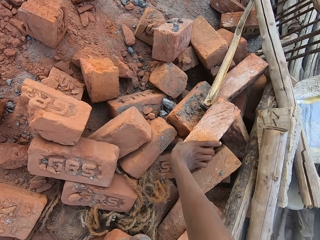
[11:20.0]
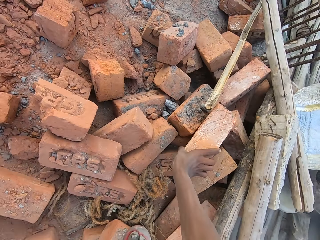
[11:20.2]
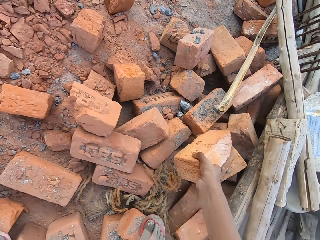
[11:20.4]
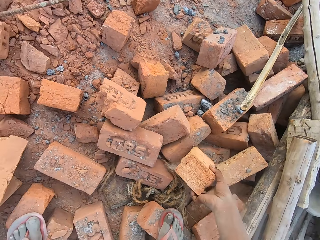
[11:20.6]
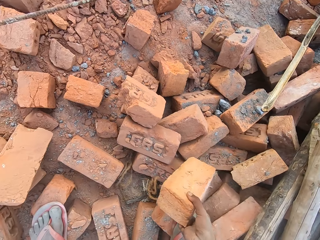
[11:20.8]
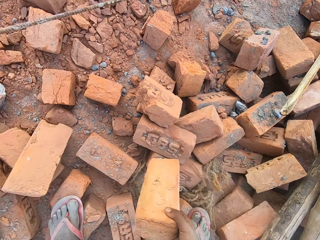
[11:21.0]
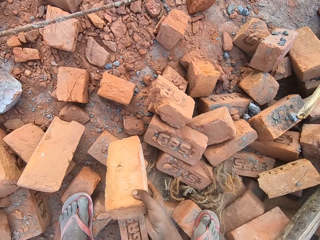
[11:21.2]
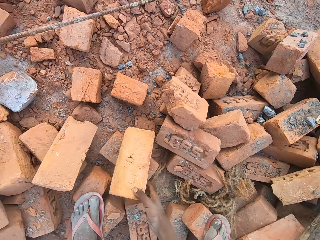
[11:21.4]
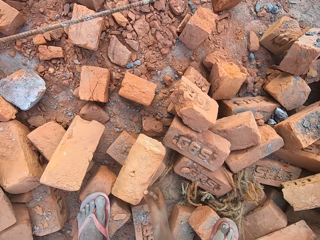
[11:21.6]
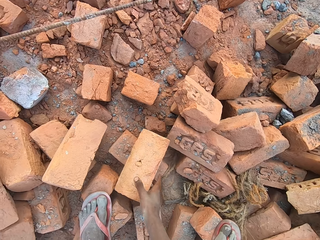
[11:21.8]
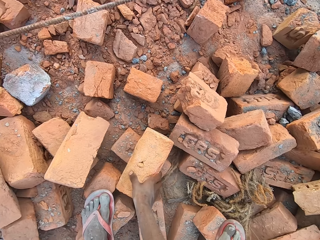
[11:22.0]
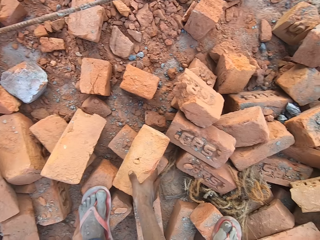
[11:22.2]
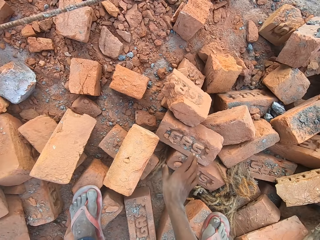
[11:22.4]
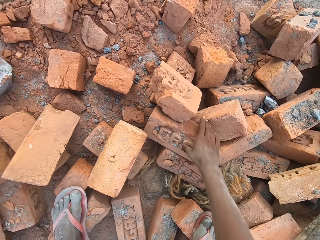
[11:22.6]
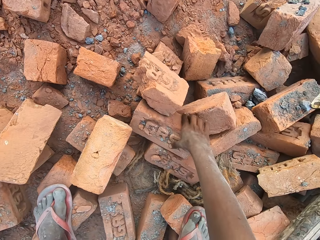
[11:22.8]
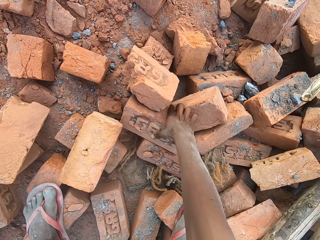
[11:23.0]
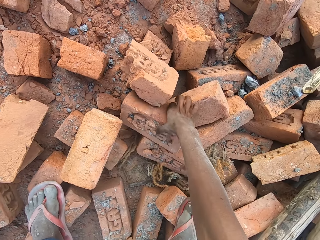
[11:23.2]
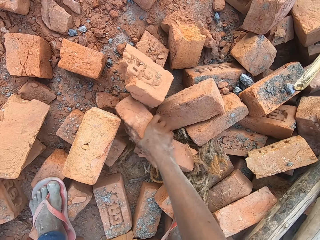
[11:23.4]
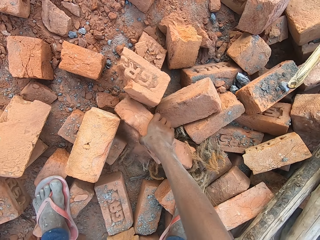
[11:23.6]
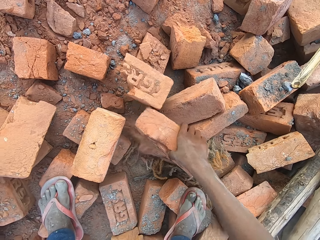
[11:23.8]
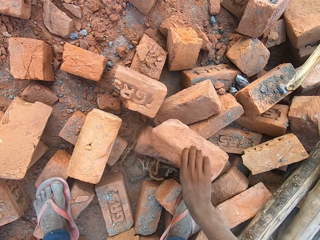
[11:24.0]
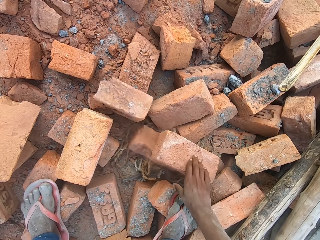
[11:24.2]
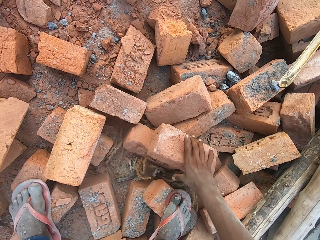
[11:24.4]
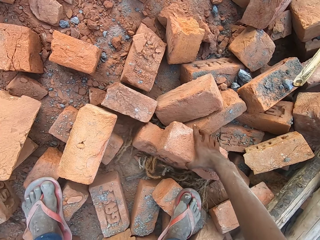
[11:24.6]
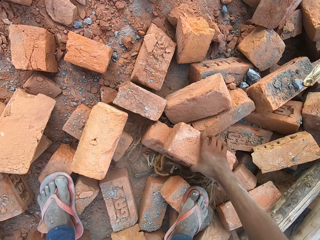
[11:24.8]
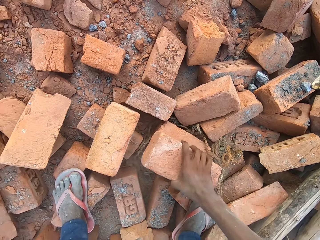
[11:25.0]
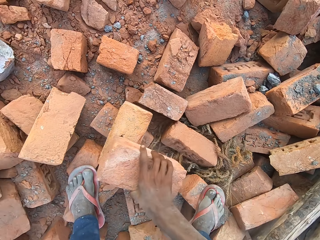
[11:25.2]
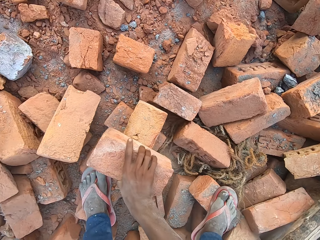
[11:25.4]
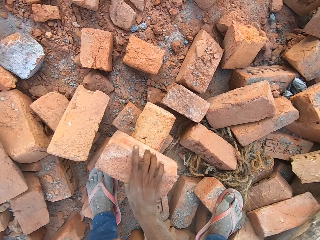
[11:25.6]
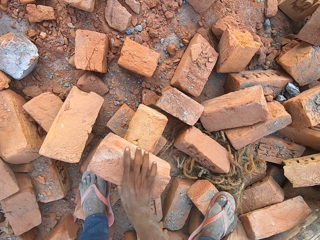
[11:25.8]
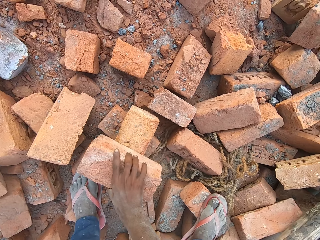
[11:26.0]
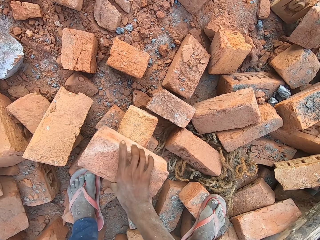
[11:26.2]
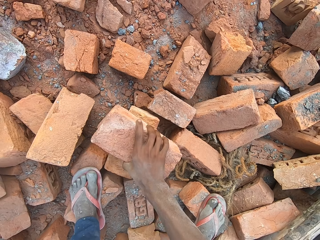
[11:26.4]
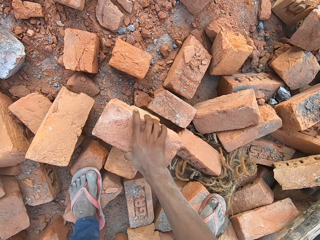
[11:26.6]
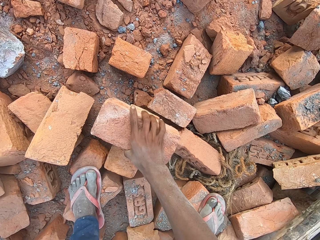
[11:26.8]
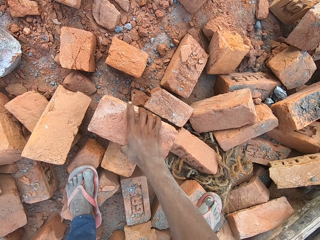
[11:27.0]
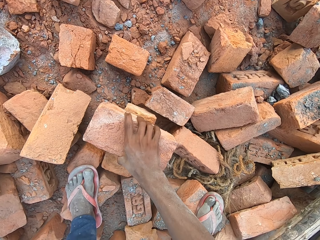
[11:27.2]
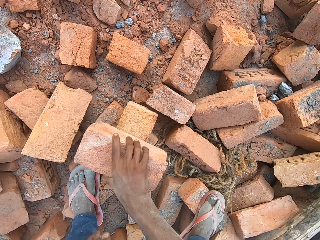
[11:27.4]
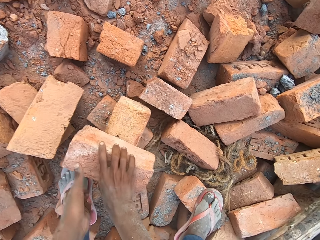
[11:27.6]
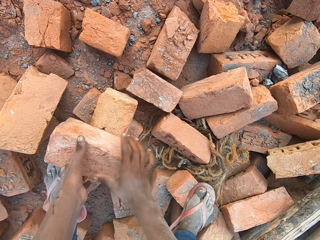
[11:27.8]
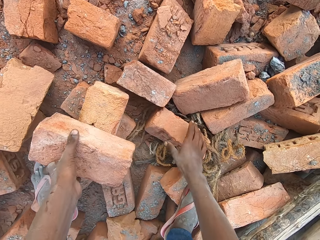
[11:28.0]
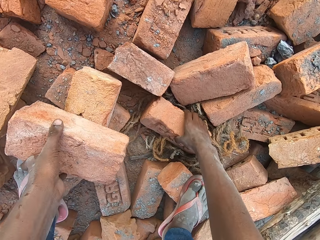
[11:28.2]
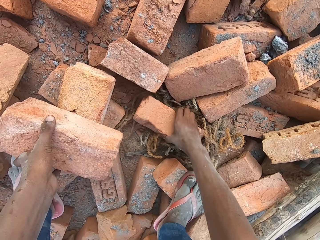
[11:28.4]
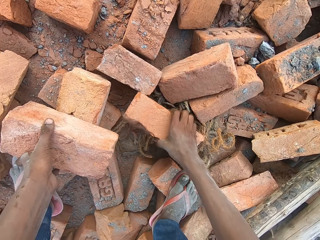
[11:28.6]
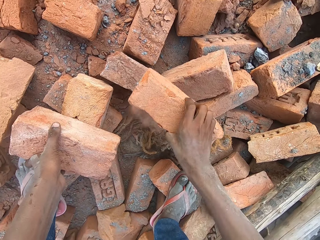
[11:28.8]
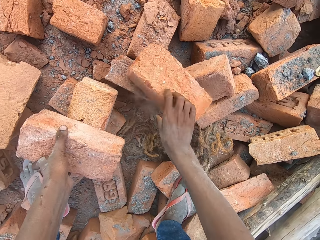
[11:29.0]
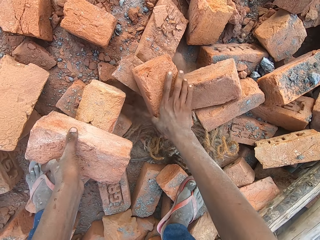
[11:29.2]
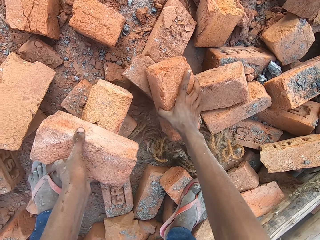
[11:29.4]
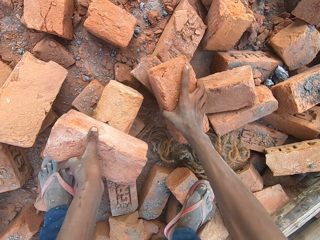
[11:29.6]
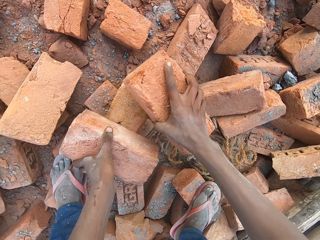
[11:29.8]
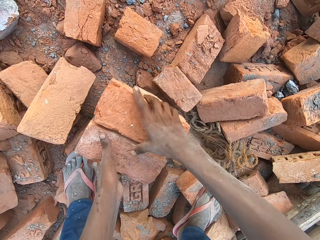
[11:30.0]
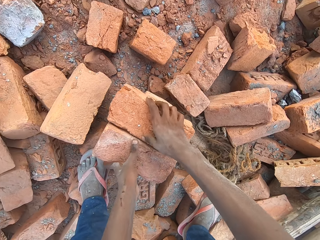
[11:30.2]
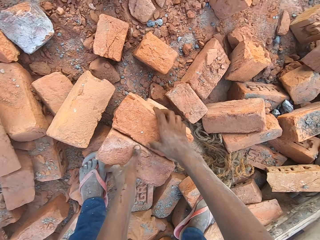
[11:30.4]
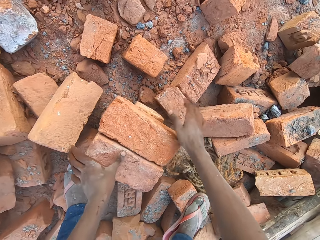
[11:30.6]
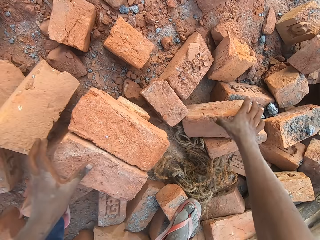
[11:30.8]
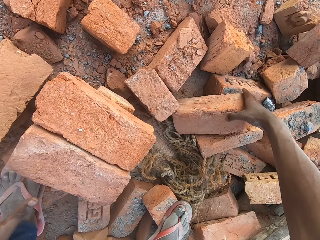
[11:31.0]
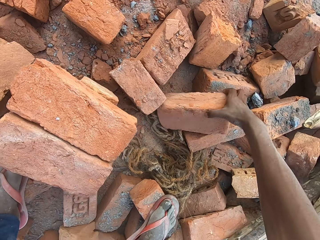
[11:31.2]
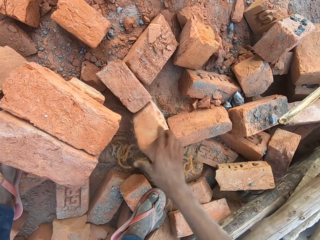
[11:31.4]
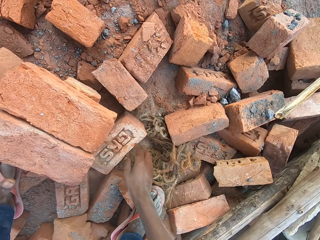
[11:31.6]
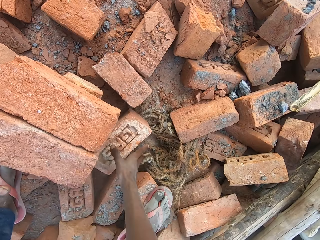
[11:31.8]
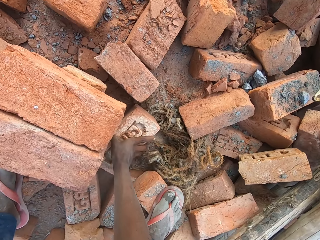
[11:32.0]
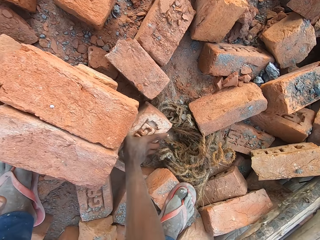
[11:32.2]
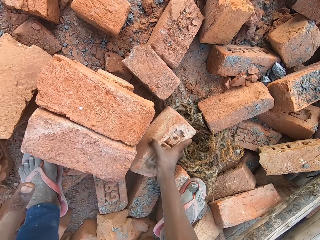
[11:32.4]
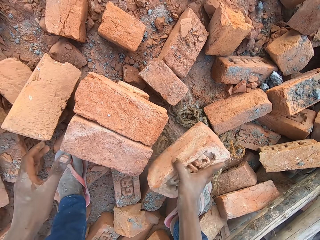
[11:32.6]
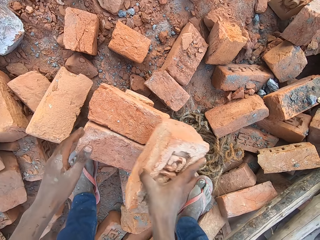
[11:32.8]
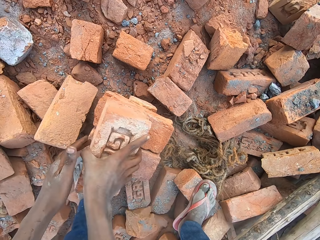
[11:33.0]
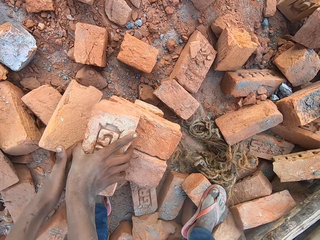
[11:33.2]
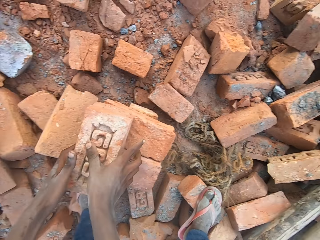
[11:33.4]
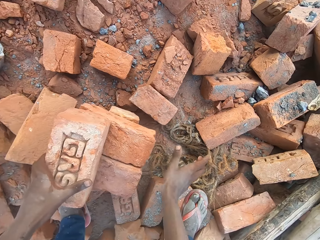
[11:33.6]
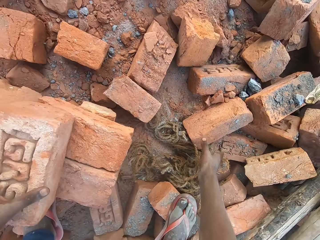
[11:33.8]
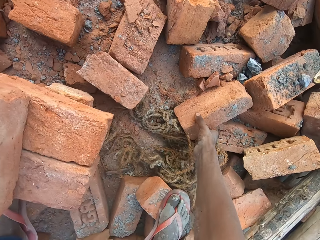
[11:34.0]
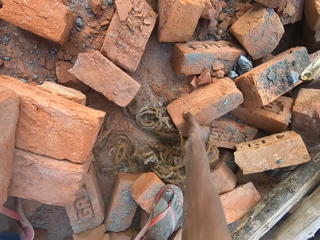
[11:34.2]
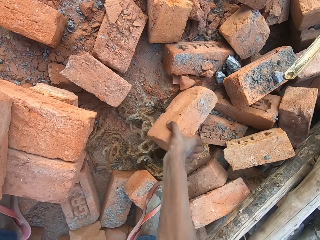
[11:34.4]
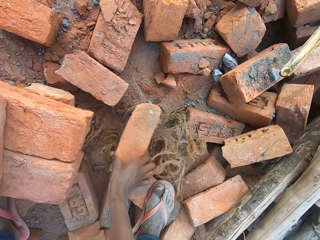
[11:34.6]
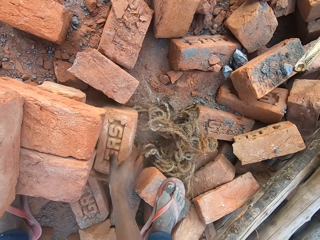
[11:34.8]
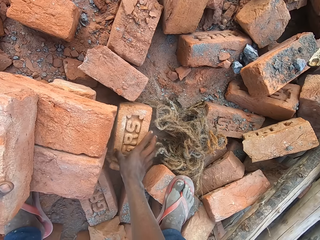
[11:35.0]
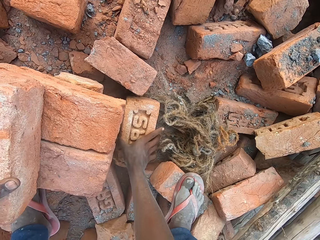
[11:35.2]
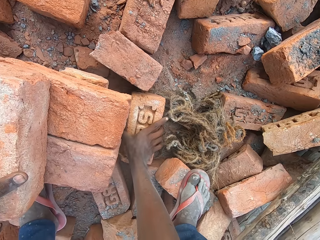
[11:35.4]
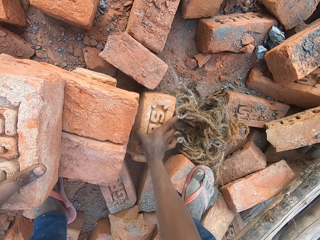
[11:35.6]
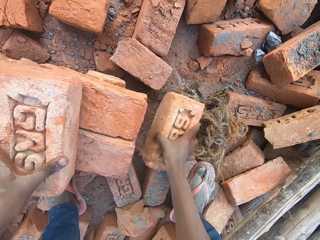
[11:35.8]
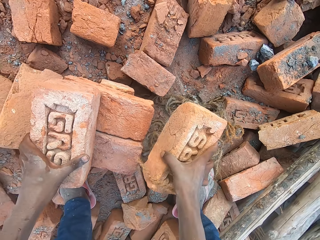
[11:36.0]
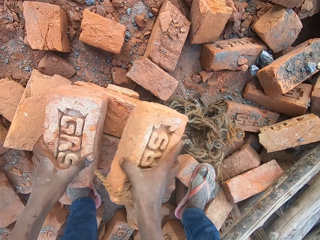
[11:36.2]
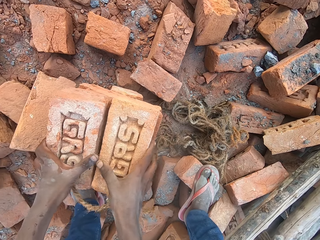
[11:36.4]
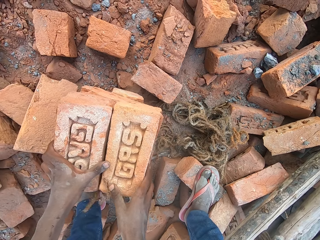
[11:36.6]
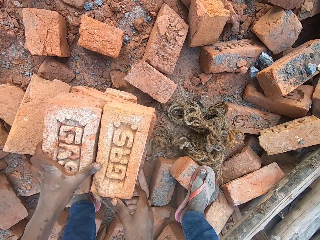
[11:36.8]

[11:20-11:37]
The camera wearer takes a brick from some bricks on the floor with his right hand. He drops the brick in his right hand on a brick on the floor. He takes a brick from the bricks on the floor with his right hand. He drops the brick in his right hand on a brick on the floor. He carries the brick from the brick on the floor with his right hand. He drops the brick in his right hand on the brick on the floor. He moves the brick on the brick on the floor with his right hand. He holds the brick with his left hand. He takes a brick from the floor with his right hand. He drops the brick in his right hand on the bricks on the floor. He carries the brick from the brick on the floor with his right hand. He drops the brick in his right hand on the bricks on the floor. He moves a brick from the floor with his right hand. He carries the brick from the floor with his right hand. He drops the brick in his right hand on the bricks on the floor. He moves a brick from the floor with his right hand. He carries the brick from the floor with his right hand. He drops the brick in his right hand on the bricks on the floor.

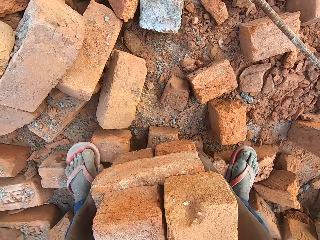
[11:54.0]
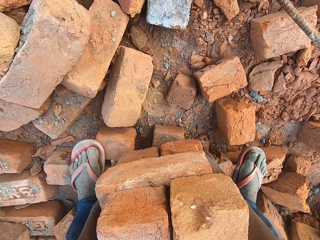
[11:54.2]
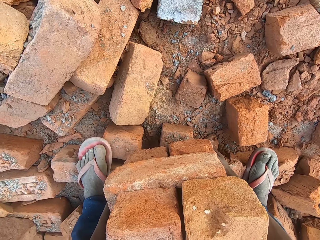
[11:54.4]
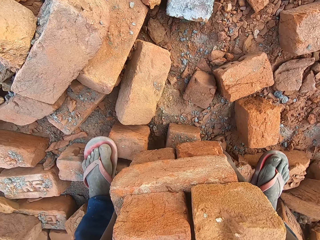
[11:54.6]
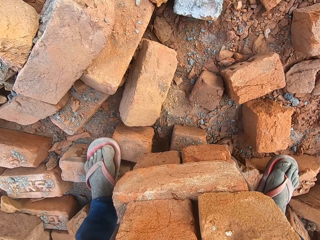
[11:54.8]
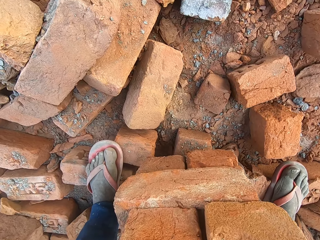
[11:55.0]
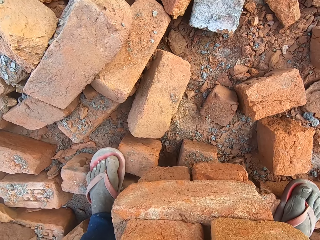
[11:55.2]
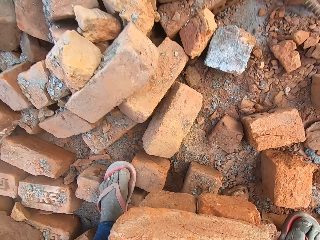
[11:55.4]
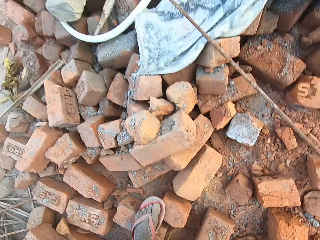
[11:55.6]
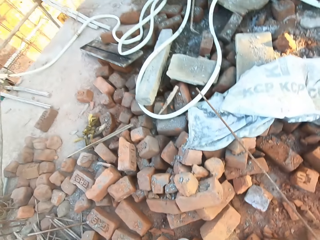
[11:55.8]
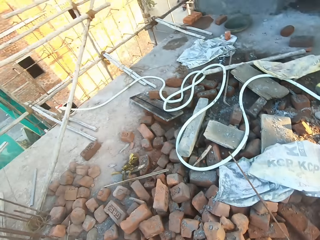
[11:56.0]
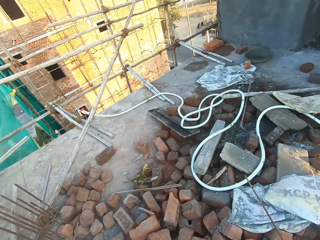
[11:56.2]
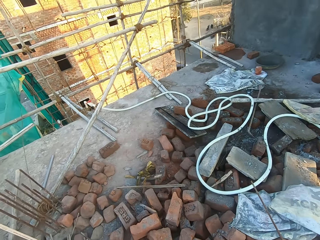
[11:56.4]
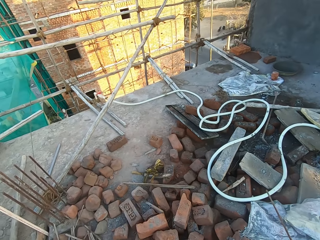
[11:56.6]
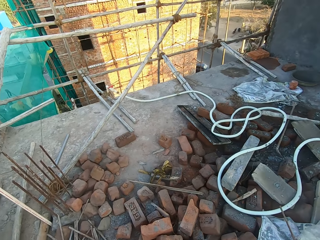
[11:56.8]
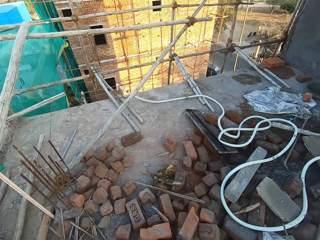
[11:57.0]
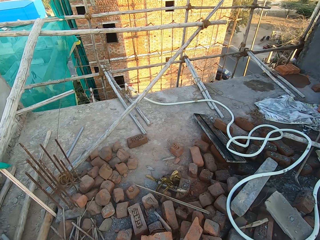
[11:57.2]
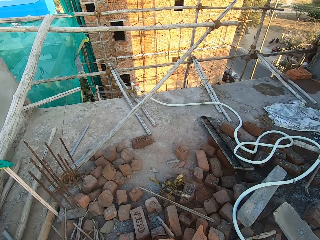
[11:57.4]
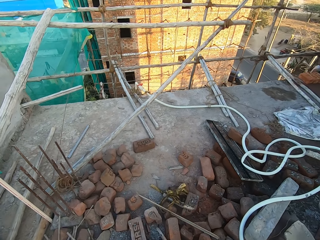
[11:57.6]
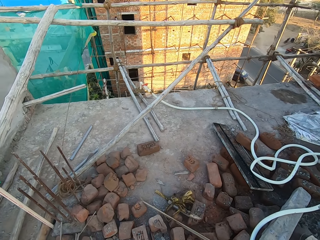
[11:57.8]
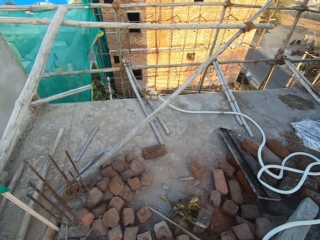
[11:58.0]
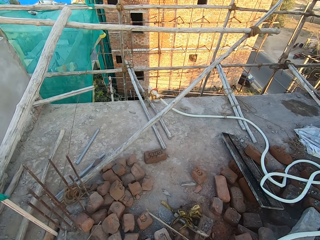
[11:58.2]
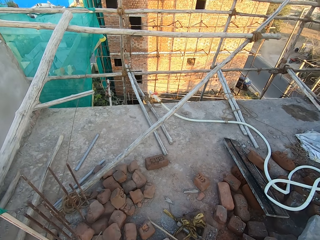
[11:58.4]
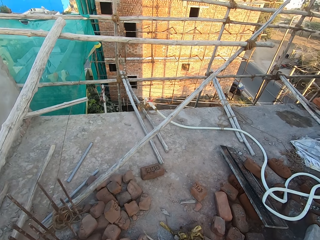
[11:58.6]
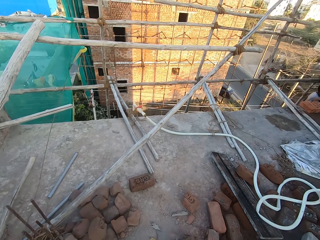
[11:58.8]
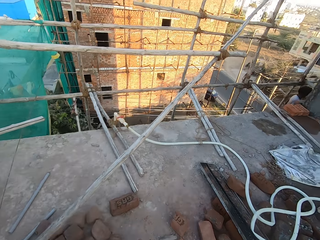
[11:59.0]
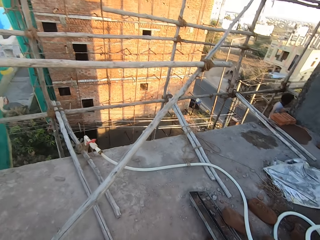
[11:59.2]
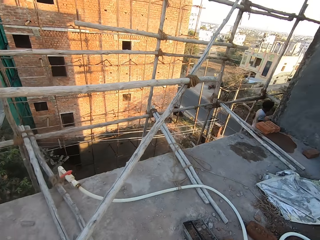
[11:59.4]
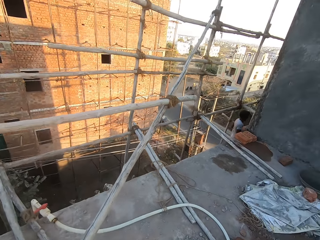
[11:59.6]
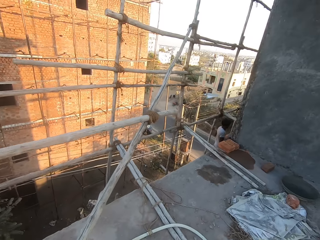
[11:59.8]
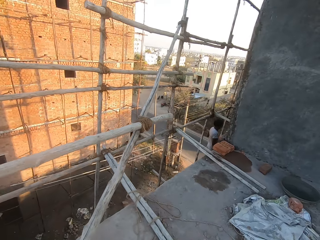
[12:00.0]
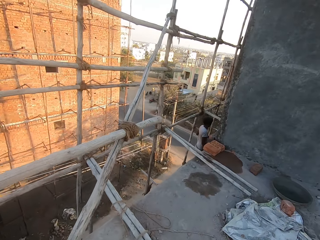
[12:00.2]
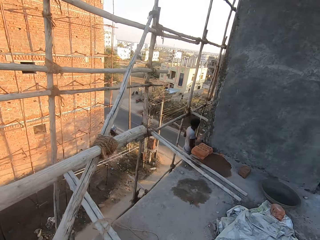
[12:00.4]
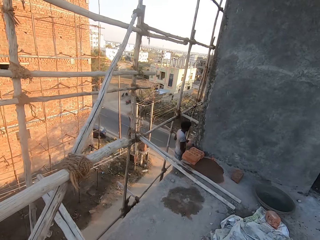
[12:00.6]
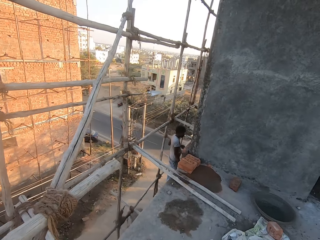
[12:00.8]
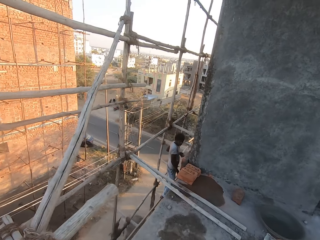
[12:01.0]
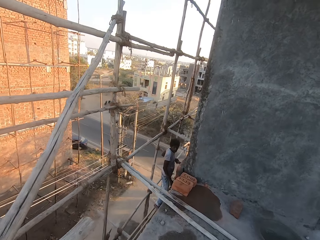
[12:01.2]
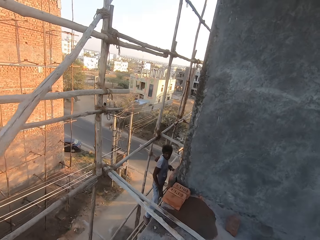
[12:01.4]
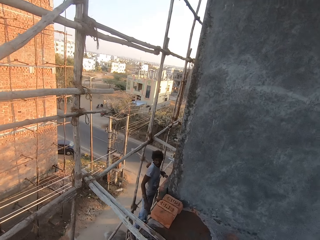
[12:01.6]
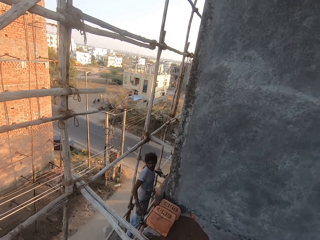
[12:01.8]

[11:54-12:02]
The camera wearer carries the bricks from the floor with both hands. They walk towards a man.
